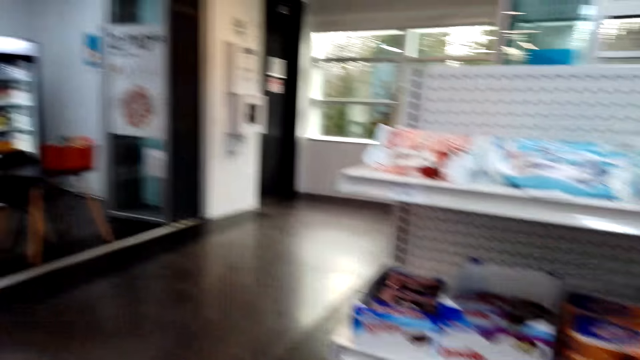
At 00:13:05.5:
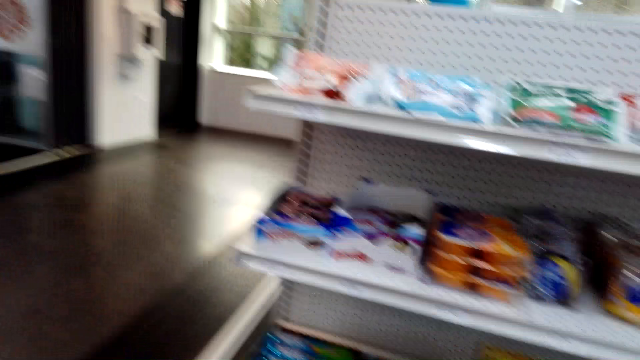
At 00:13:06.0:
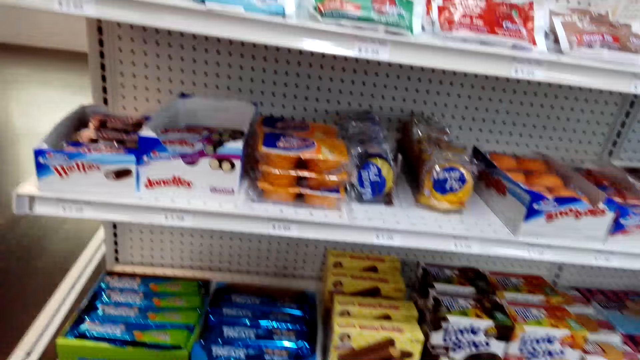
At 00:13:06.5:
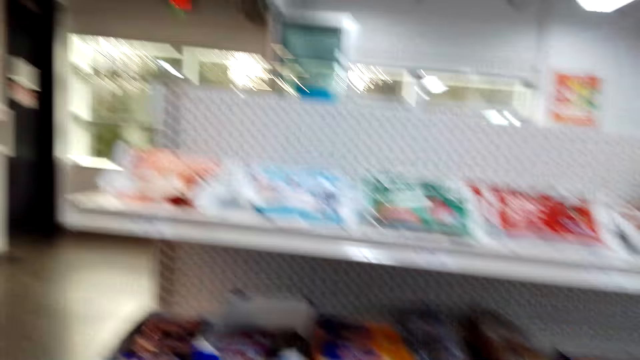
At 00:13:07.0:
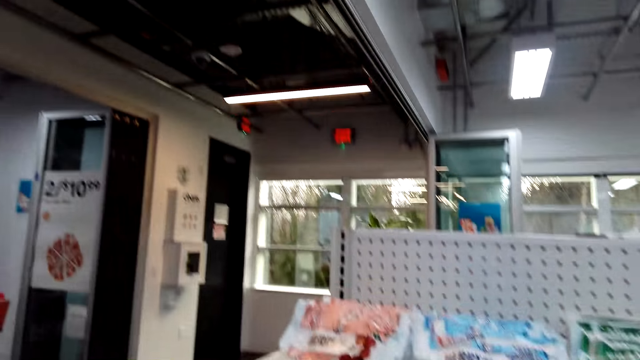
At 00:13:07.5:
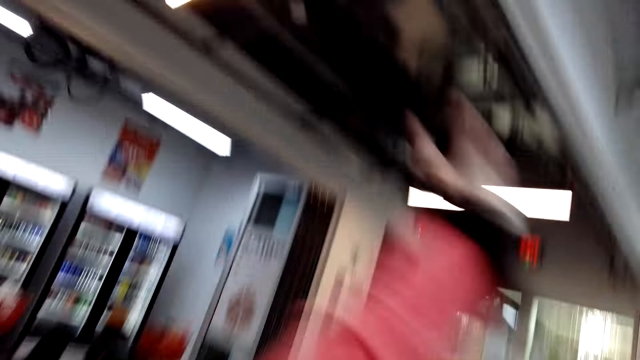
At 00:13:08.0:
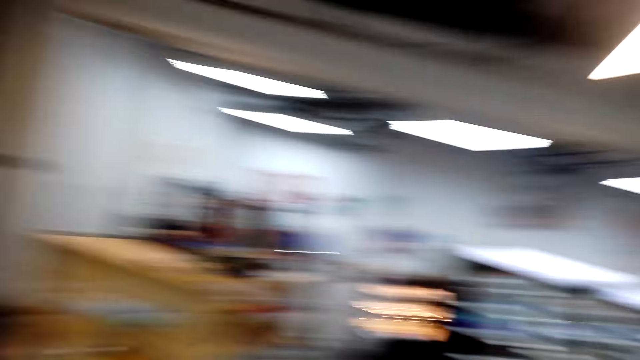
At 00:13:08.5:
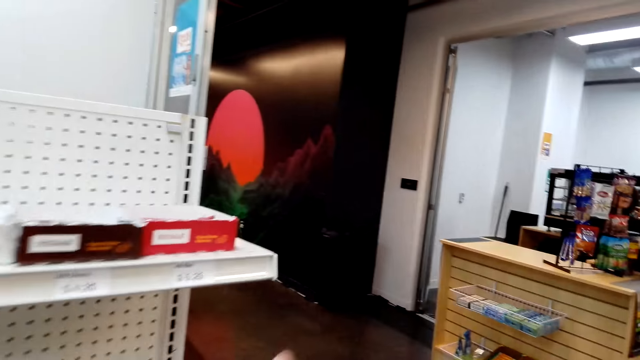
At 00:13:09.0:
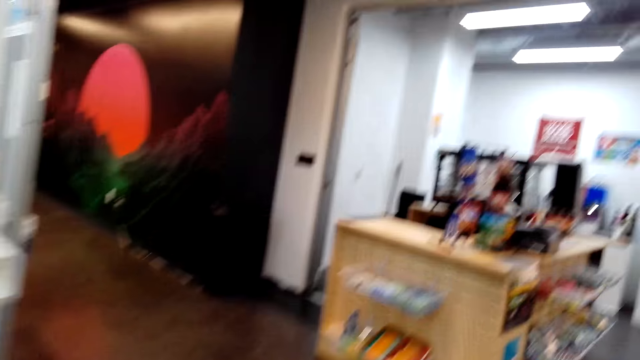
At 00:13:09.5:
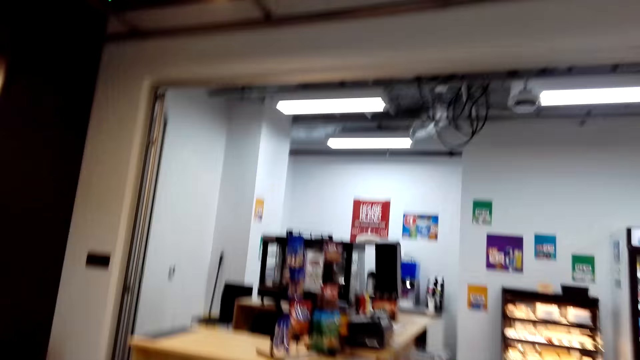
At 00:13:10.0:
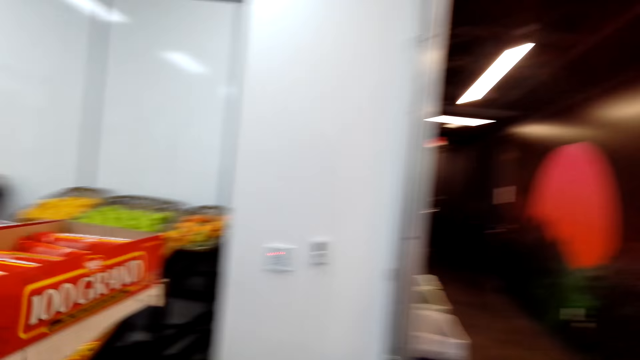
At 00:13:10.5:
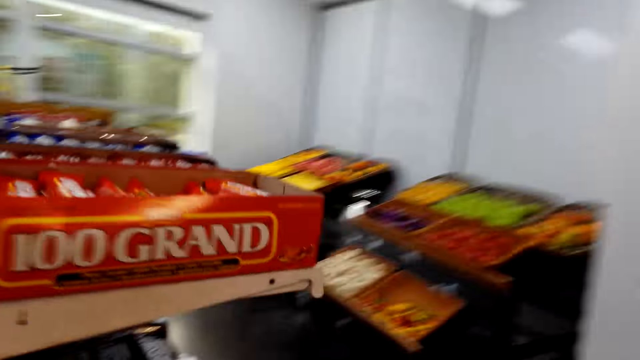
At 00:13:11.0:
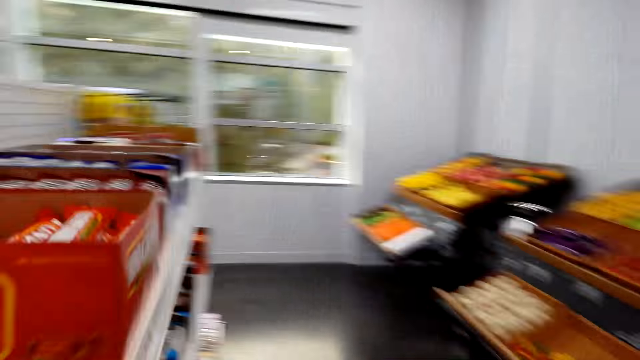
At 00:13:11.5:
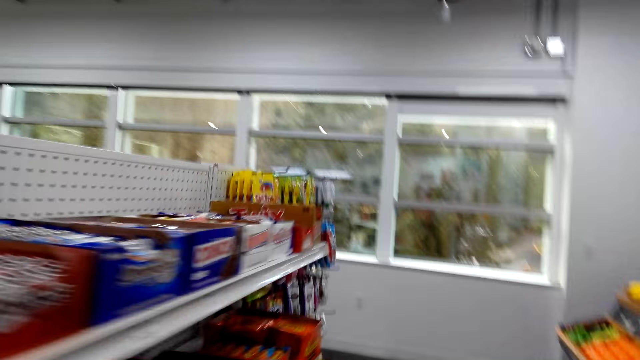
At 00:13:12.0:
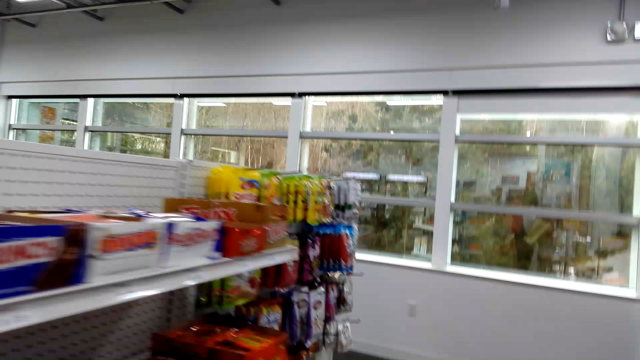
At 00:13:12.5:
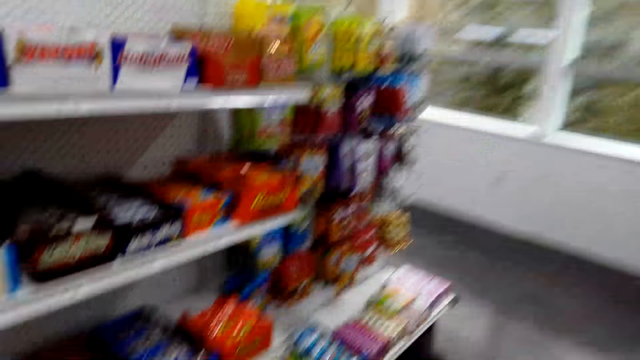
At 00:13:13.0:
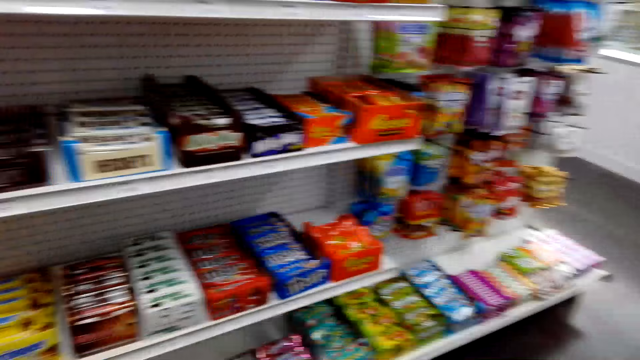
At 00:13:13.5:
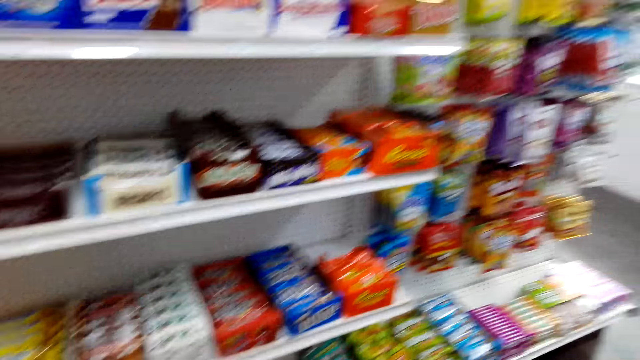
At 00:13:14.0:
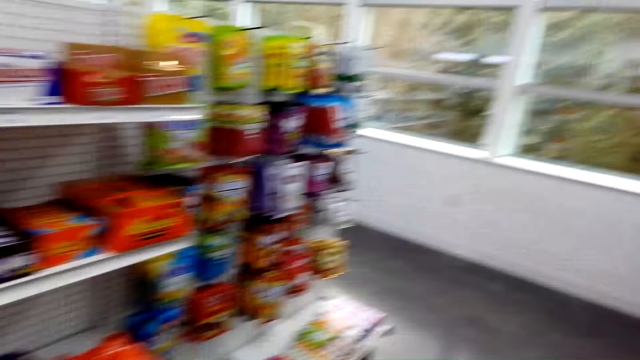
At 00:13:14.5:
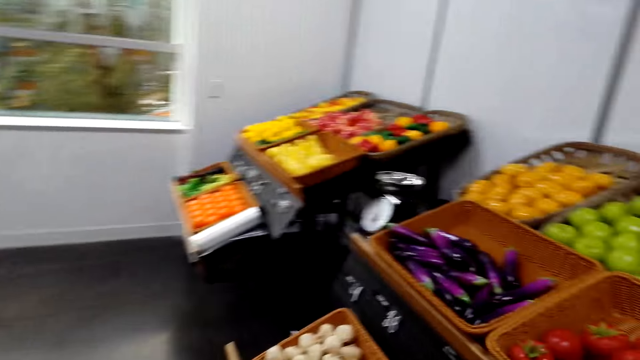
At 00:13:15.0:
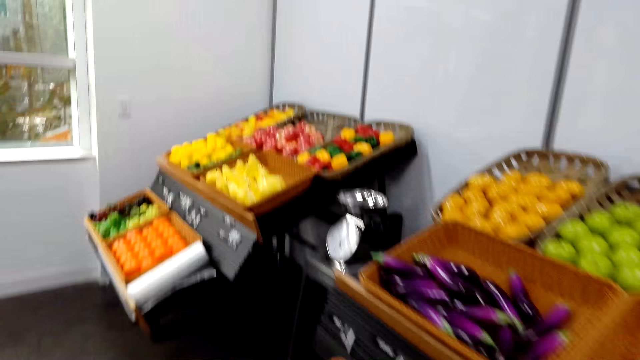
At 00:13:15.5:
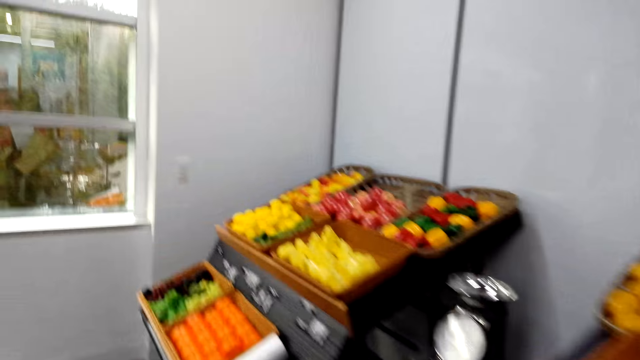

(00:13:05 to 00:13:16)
The camera wearer inspects the racks. They talk to a woman. They walk towards another rack. They inspect the racks.

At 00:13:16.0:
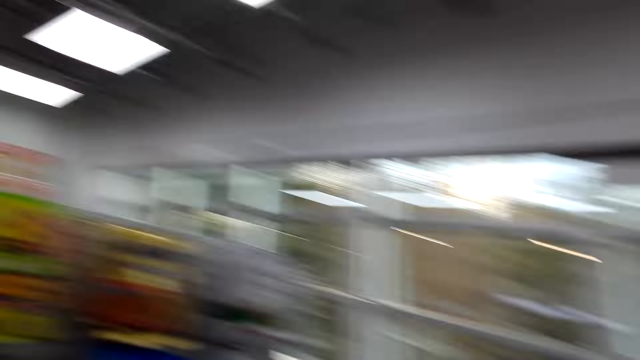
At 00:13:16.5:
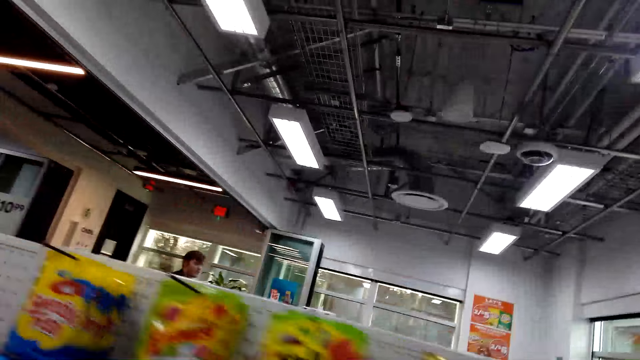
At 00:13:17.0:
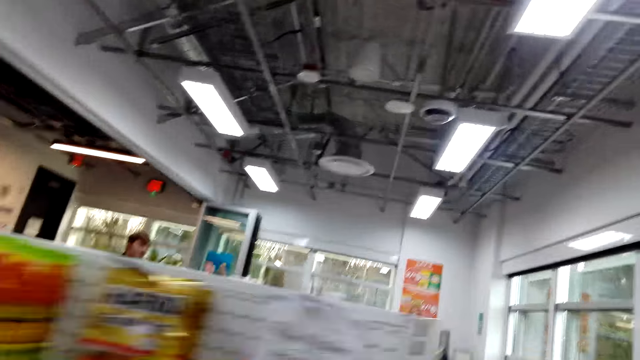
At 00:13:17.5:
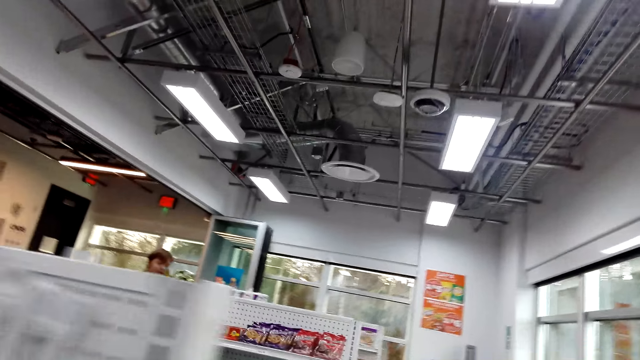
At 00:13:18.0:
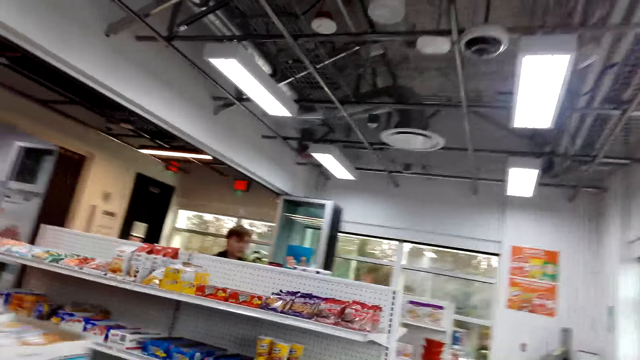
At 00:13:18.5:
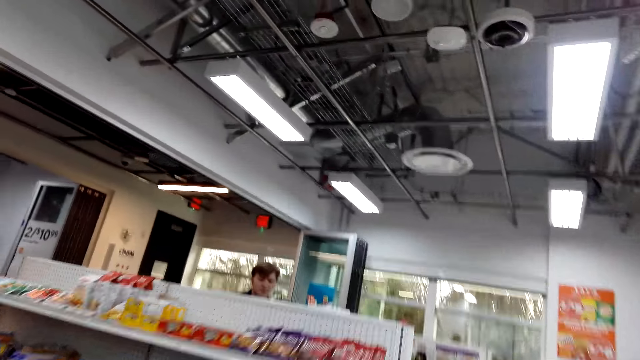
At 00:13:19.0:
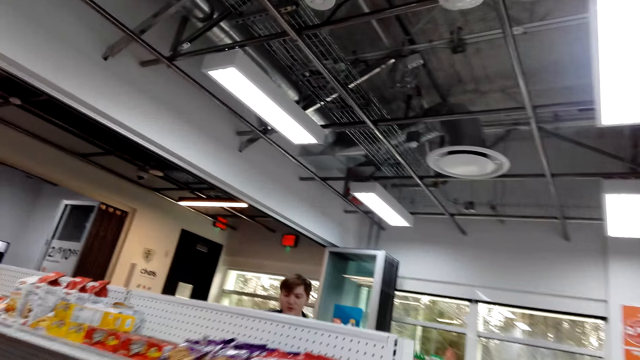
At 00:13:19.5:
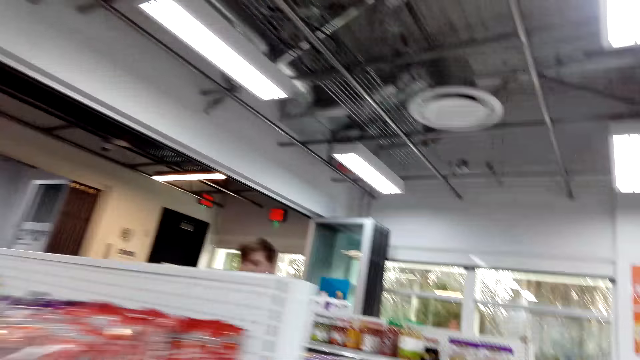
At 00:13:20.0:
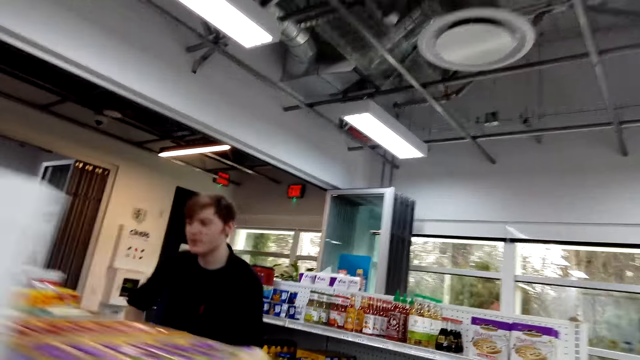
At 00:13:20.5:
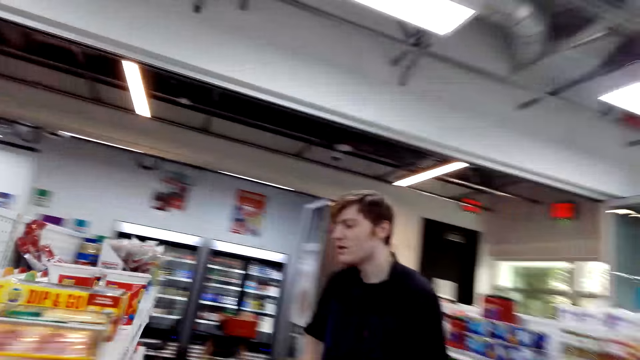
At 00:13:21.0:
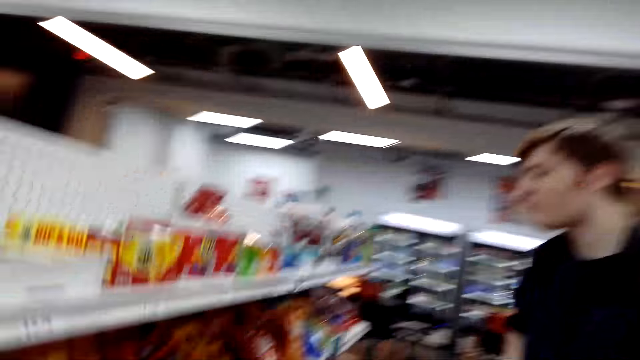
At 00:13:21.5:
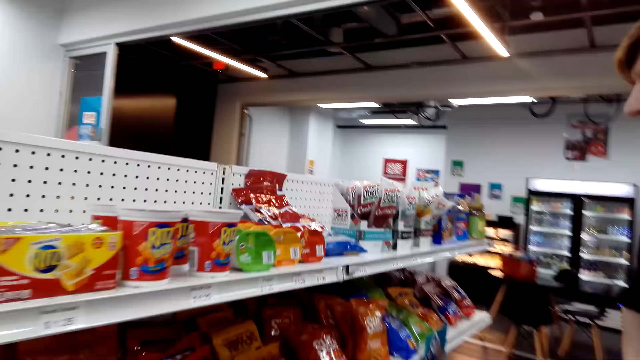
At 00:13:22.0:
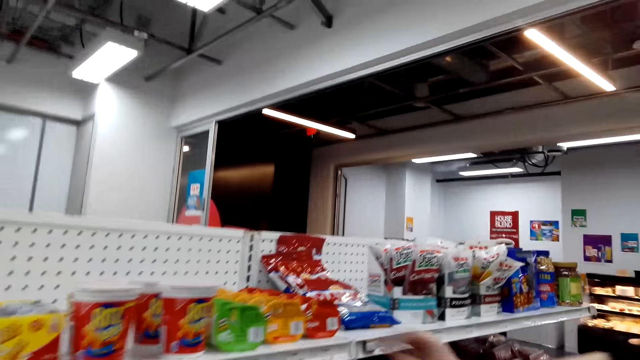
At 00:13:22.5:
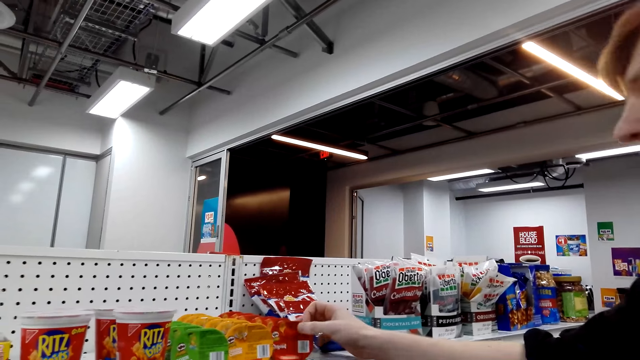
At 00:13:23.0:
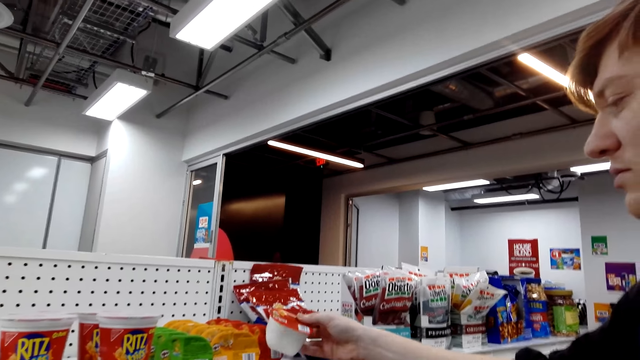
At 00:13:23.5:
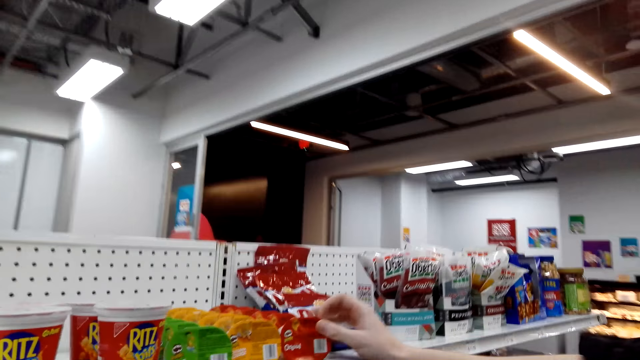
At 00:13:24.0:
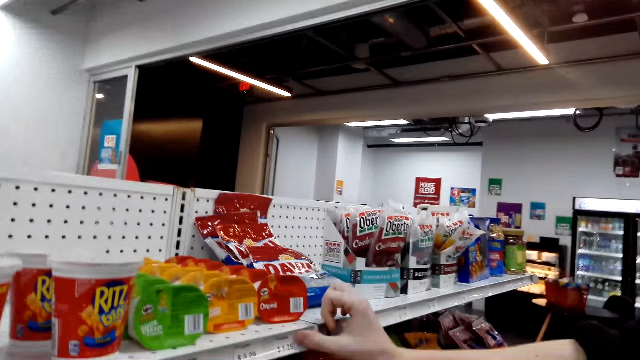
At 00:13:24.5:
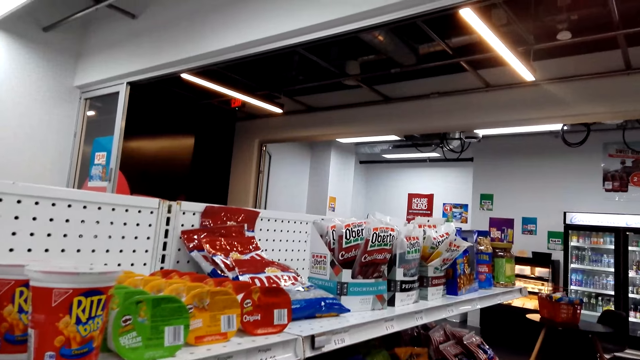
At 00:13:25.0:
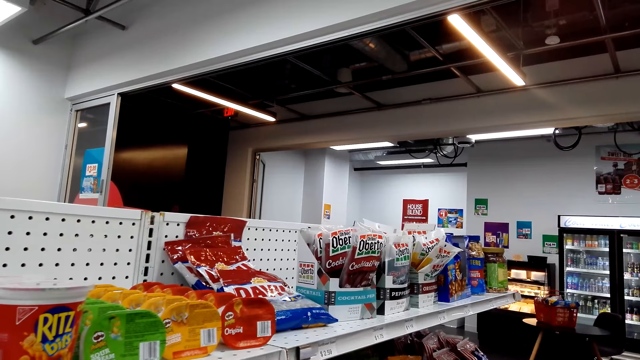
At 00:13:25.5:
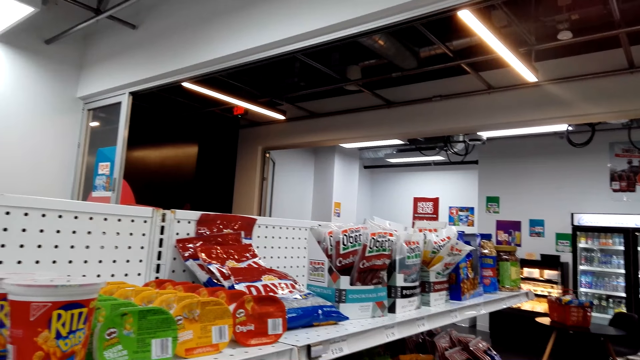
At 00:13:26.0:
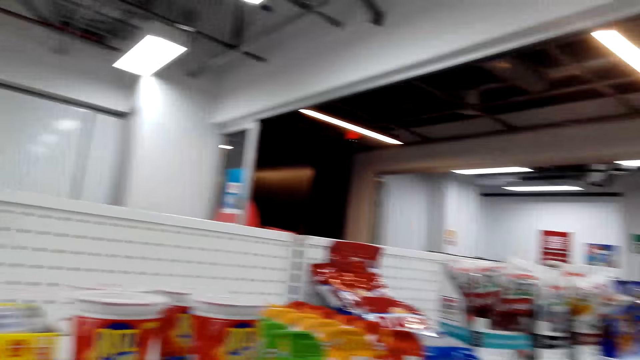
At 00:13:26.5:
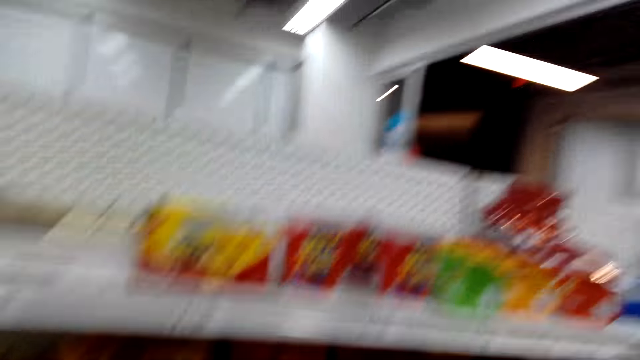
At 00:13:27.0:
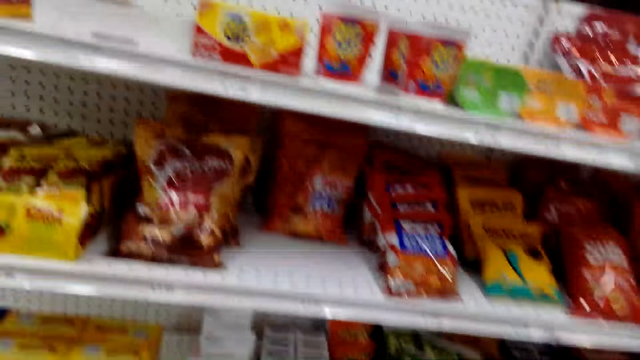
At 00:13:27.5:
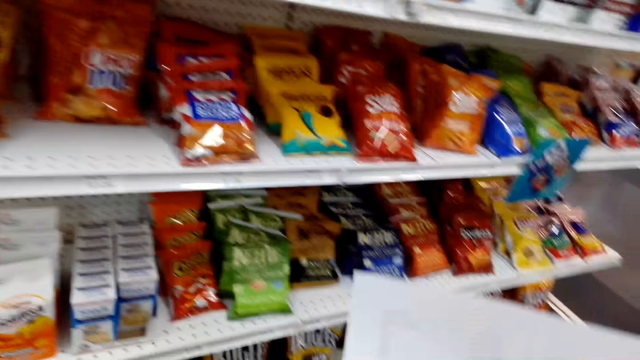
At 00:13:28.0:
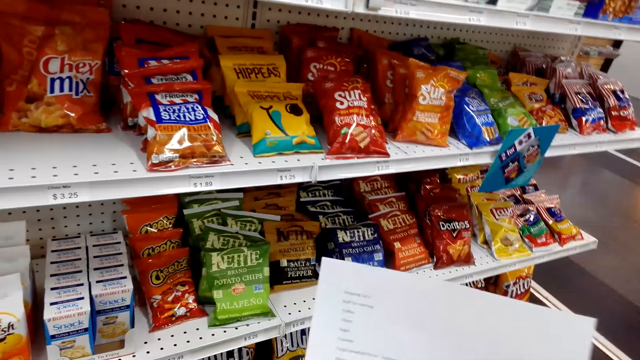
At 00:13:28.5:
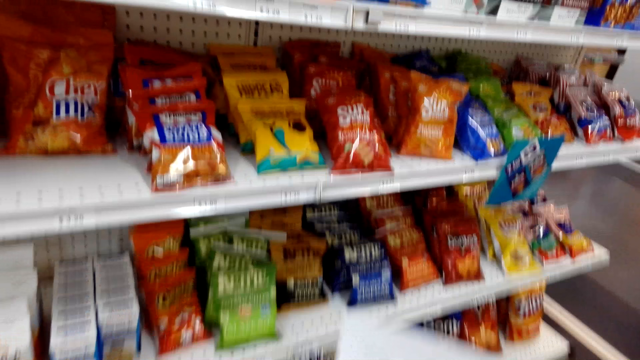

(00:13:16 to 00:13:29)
The camera wearer walks towards a man. The man talks to the camera wearer. The camera wearer reads the list.
